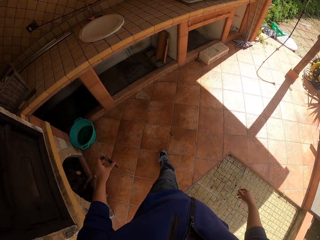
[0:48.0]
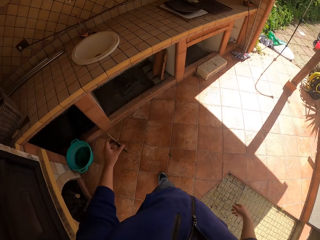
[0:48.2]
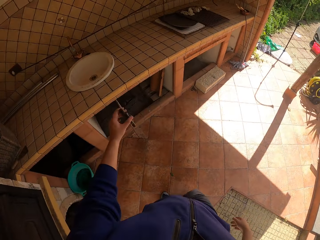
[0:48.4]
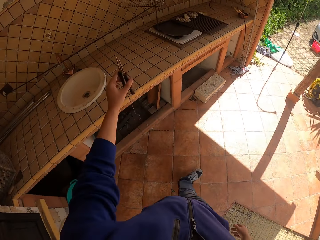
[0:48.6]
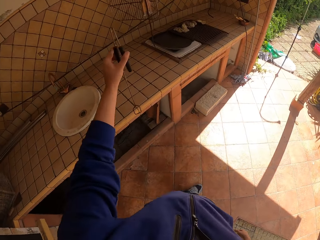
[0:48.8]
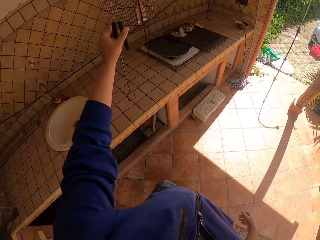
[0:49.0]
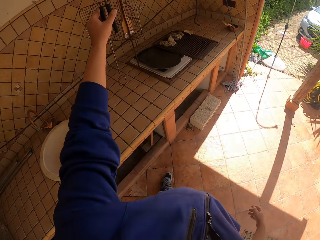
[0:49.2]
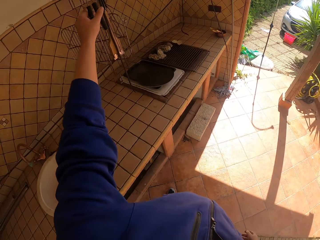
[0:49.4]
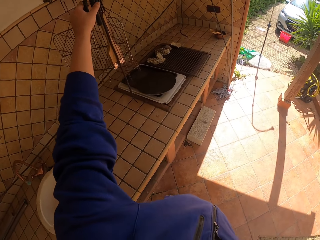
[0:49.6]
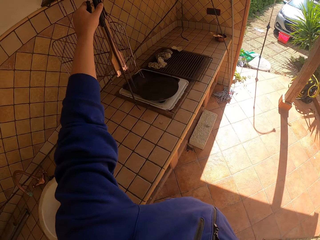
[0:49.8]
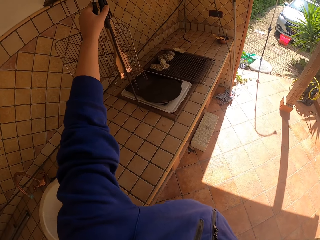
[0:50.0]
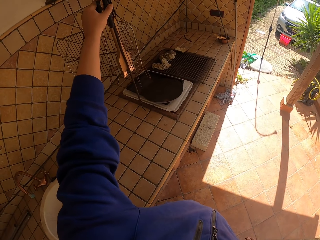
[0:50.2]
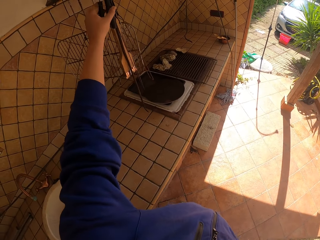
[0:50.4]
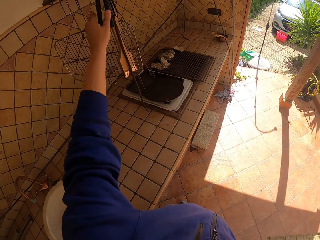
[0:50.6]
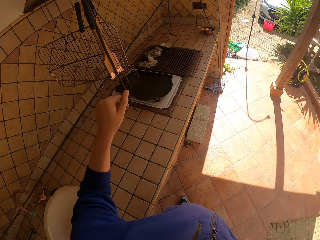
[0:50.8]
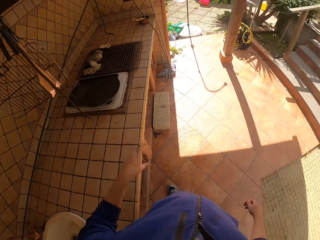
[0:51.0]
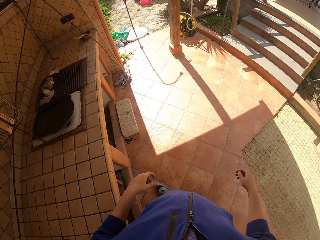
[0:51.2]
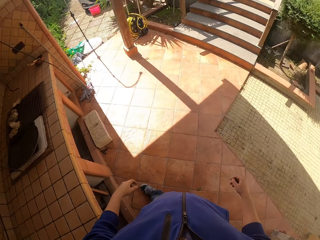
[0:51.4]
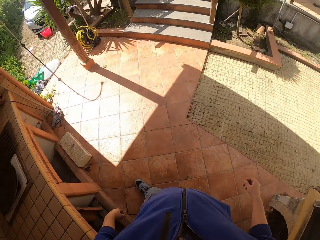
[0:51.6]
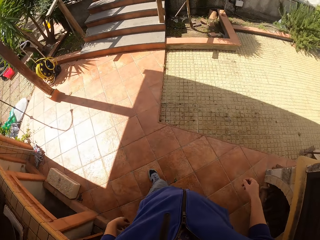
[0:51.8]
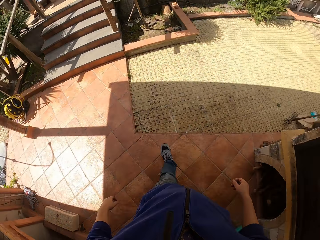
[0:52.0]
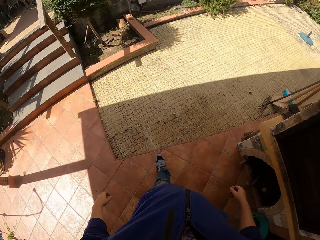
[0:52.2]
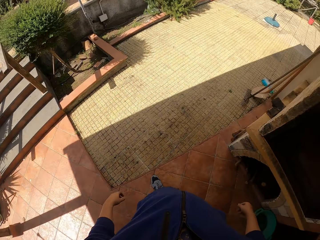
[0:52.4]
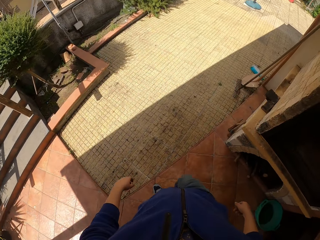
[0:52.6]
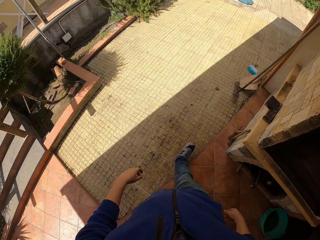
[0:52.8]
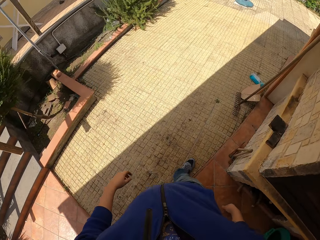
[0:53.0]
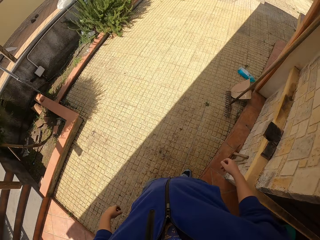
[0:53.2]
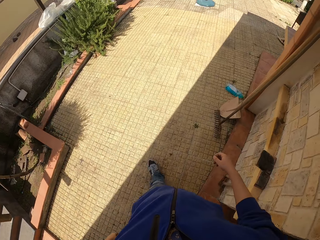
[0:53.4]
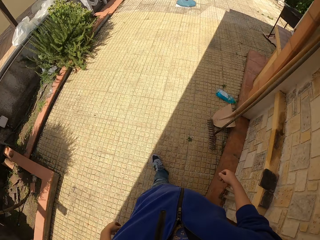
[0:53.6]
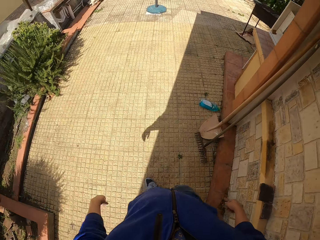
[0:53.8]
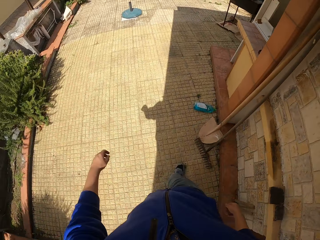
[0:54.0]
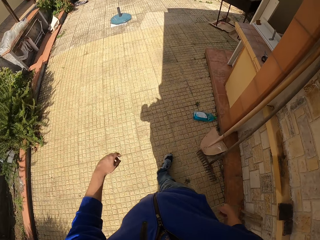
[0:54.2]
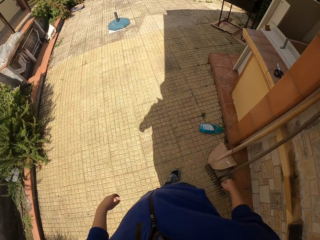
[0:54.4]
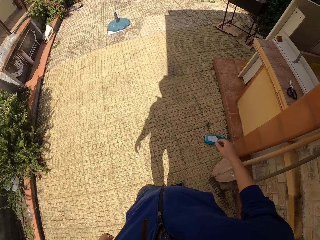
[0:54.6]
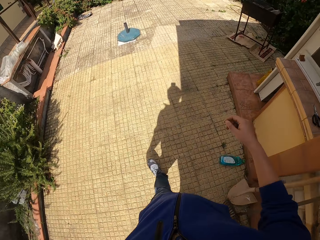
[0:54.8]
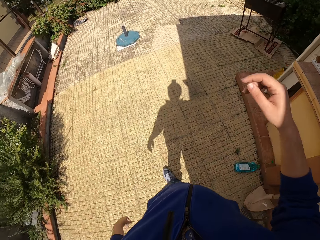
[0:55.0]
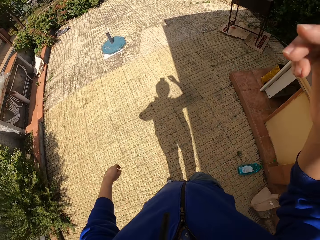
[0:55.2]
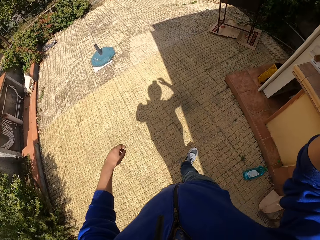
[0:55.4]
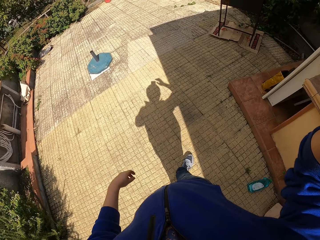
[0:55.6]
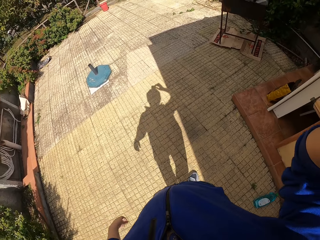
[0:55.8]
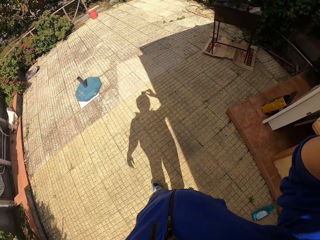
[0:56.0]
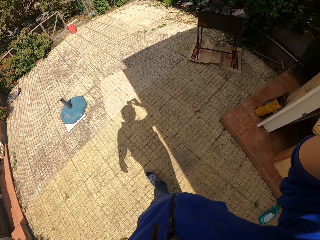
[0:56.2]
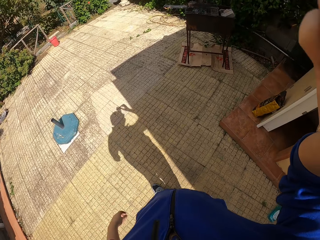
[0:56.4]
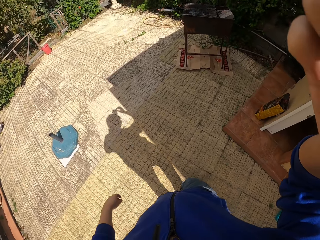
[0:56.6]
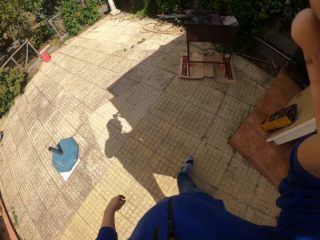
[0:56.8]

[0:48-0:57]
The camera wearer hangs the barbecue rod on the spoon hanger. He removes his hand from the spoon hanger. He walks back towards the grill. He walks around the compound. He touches the camera on his head.
